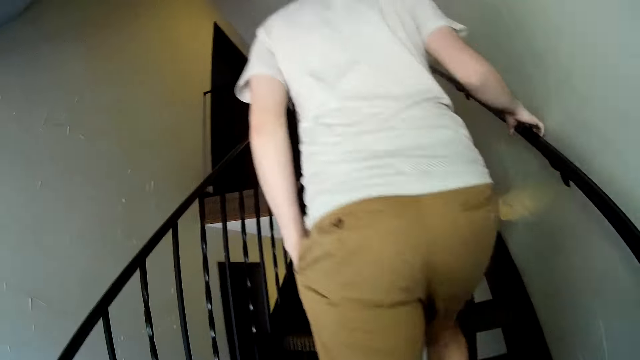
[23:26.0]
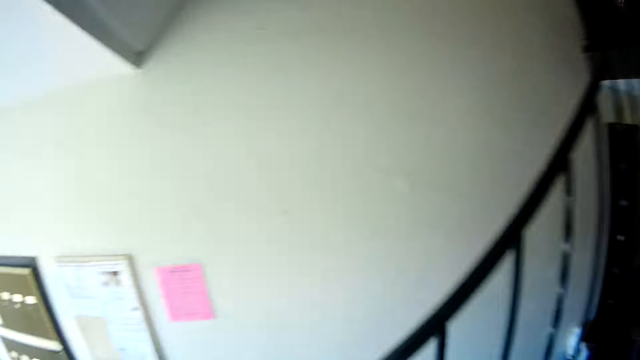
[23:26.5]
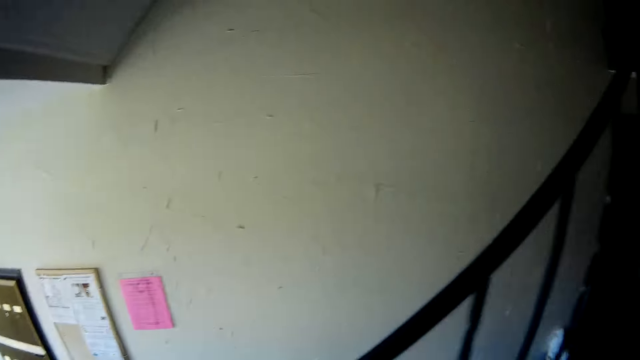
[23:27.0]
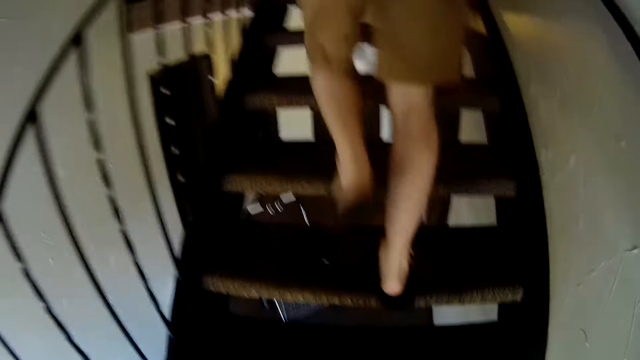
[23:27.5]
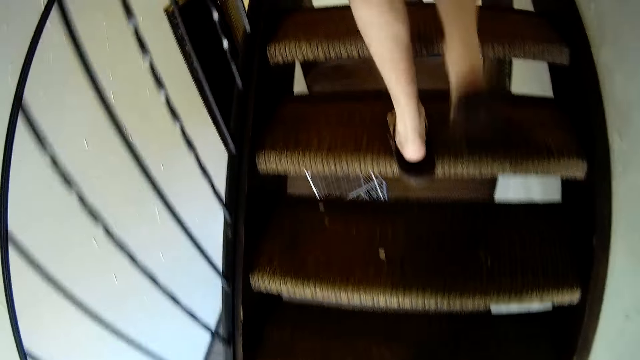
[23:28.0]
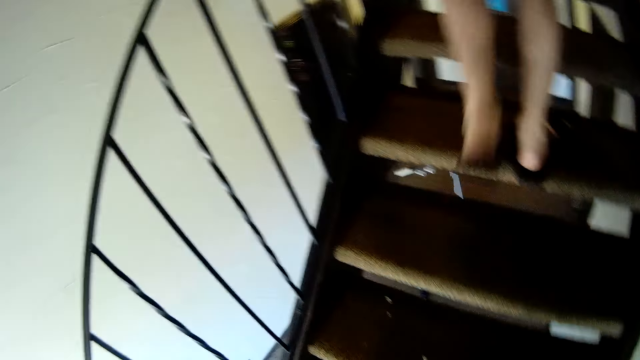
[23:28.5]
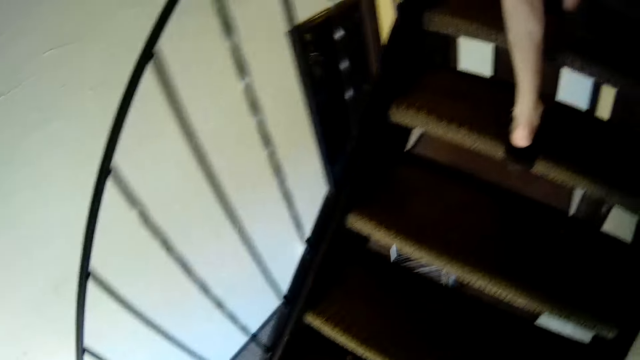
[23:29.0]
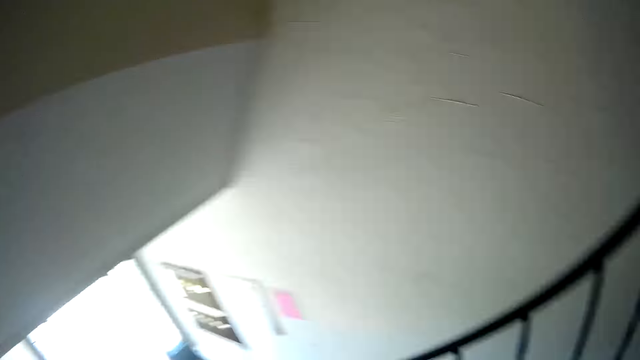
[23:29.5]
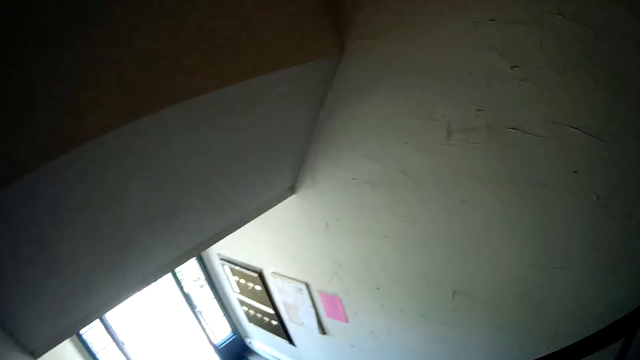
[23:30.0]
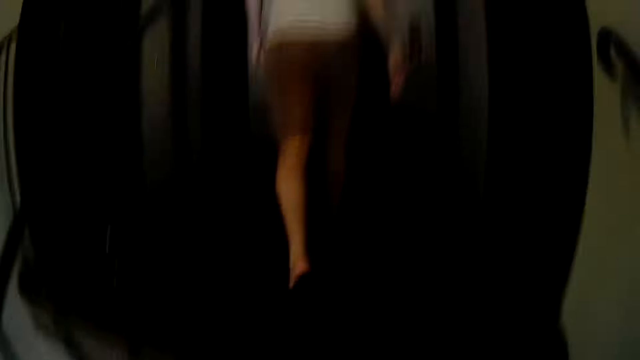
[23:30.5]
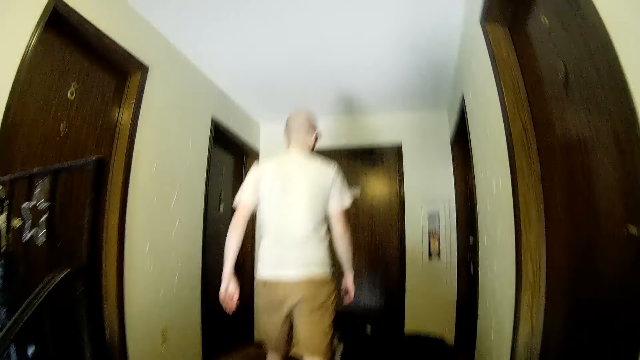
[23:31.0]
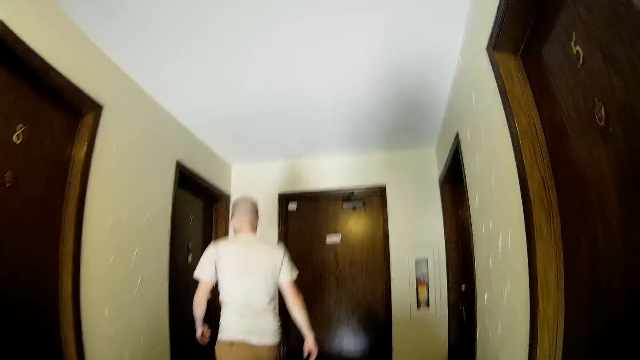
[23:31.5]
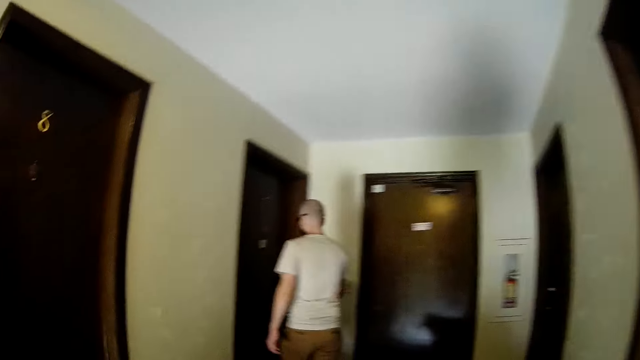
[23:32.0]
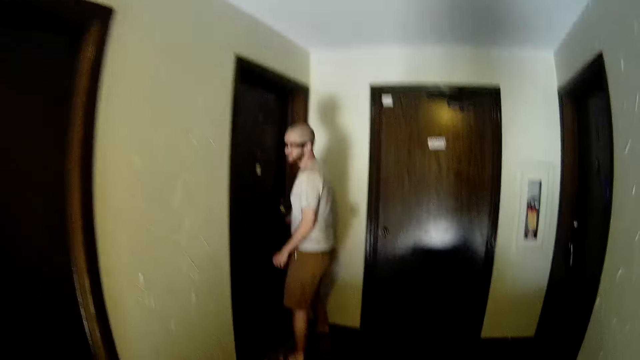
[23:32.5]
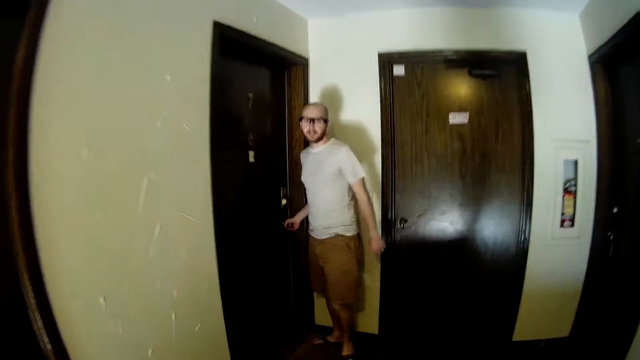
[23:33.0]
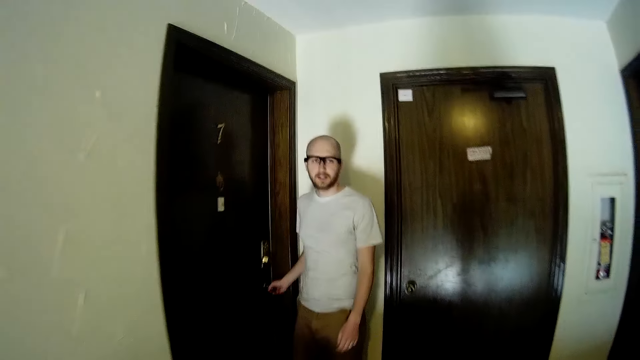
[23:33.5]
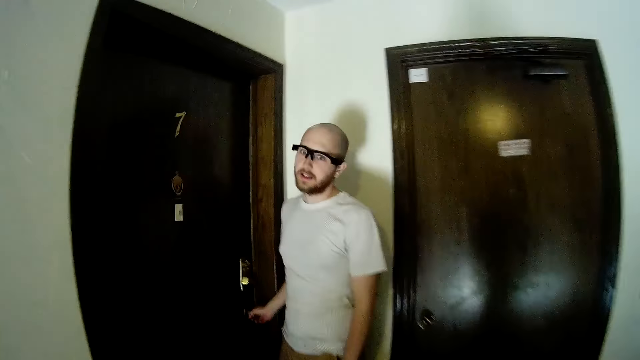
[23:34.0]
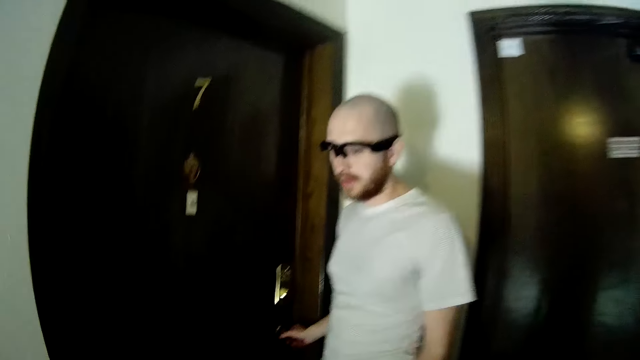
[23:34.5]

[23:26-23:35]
The man opens the room door. The camera wearer walks towards the man.

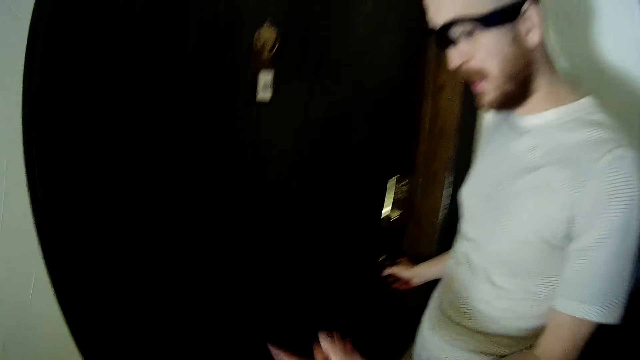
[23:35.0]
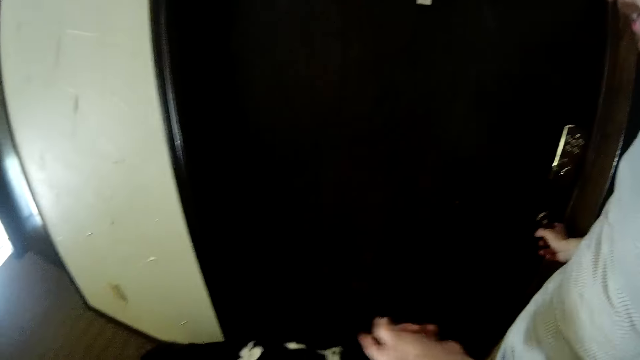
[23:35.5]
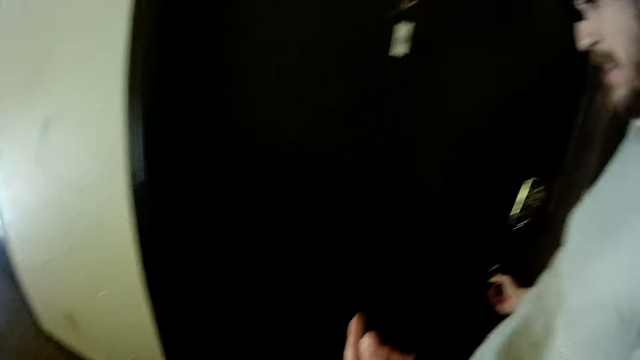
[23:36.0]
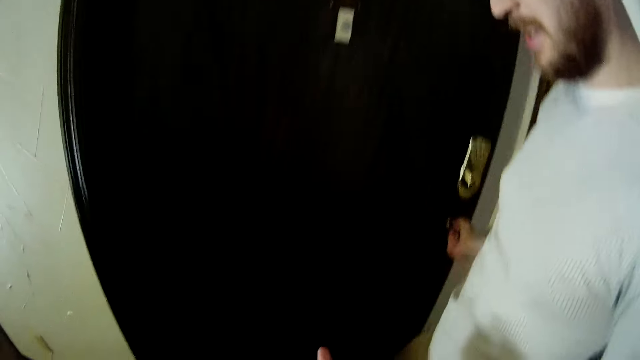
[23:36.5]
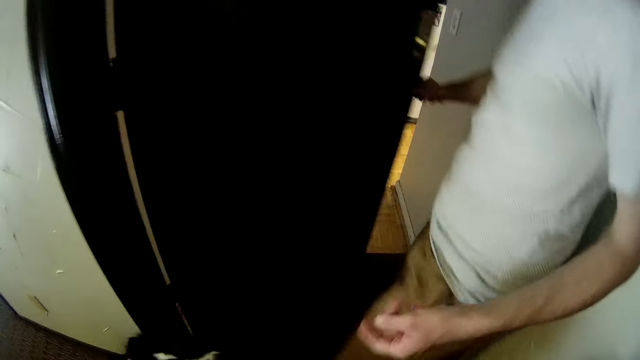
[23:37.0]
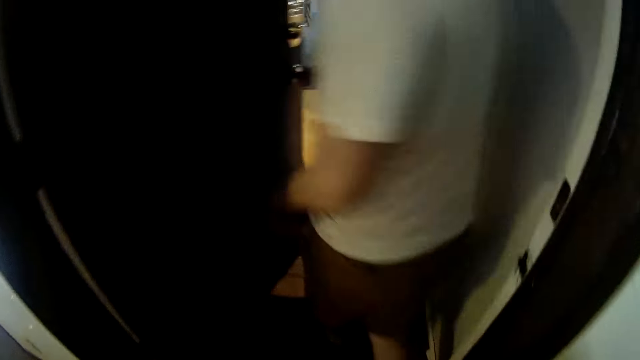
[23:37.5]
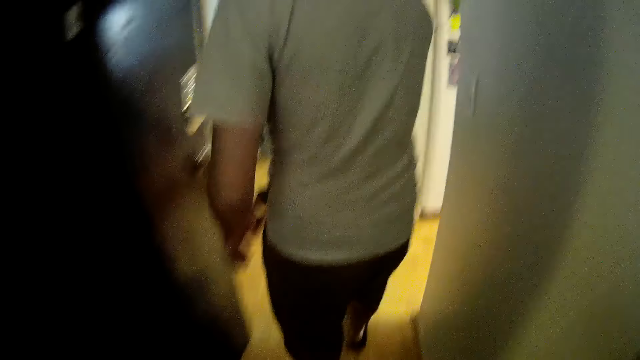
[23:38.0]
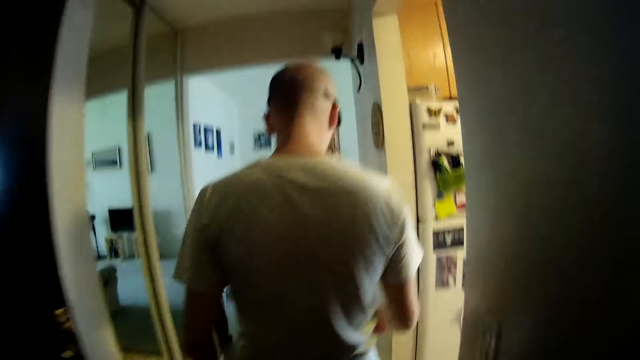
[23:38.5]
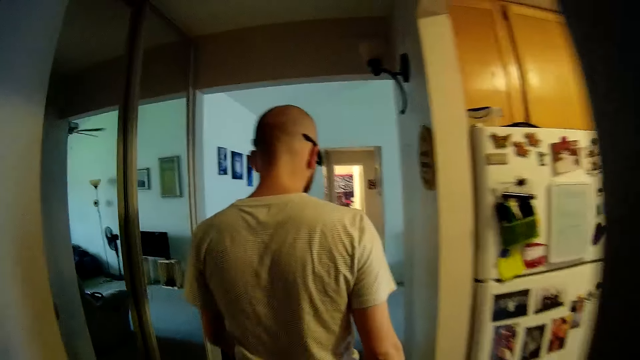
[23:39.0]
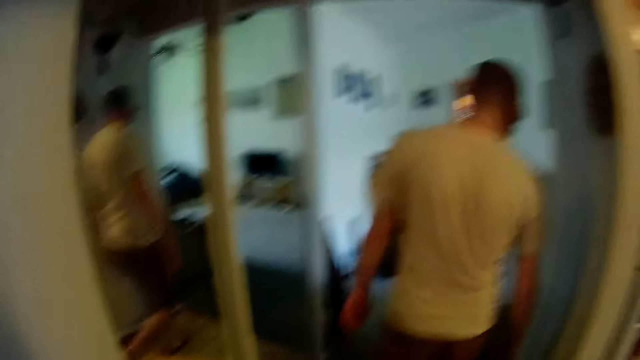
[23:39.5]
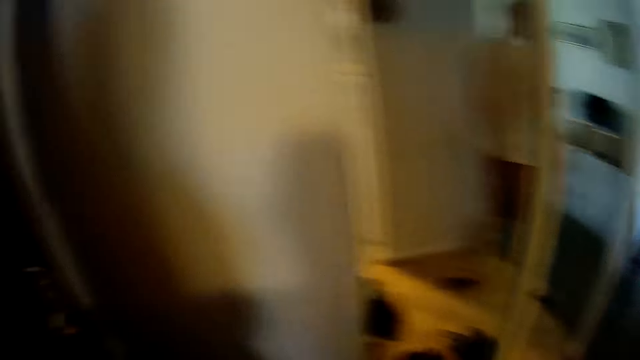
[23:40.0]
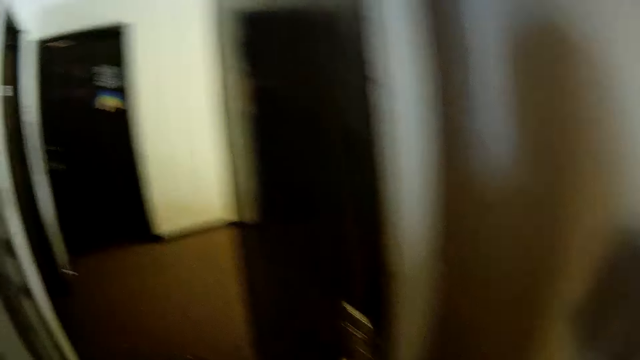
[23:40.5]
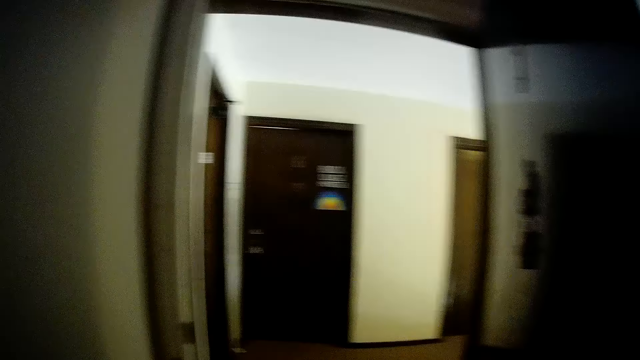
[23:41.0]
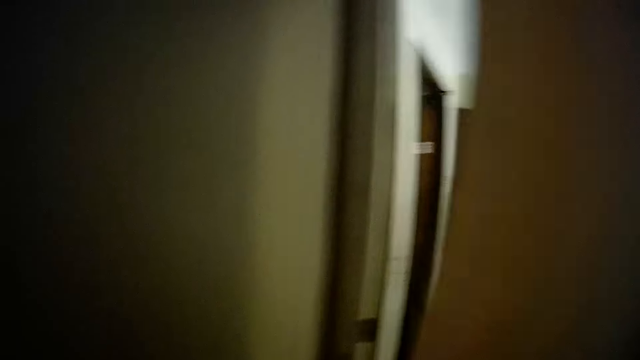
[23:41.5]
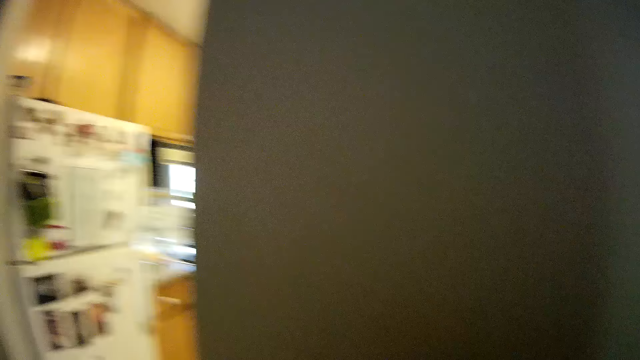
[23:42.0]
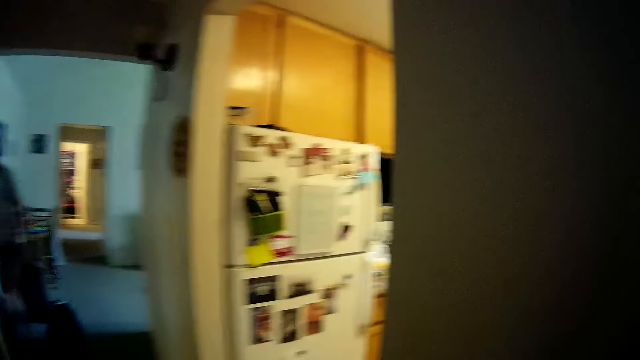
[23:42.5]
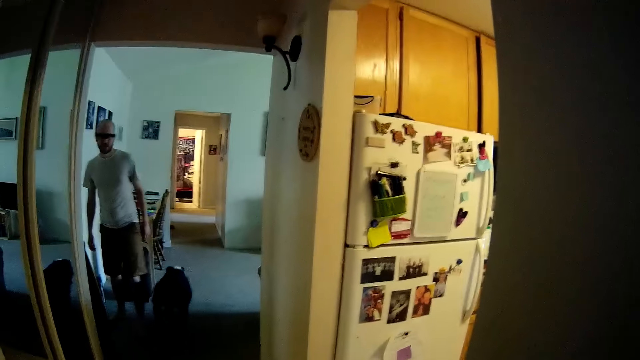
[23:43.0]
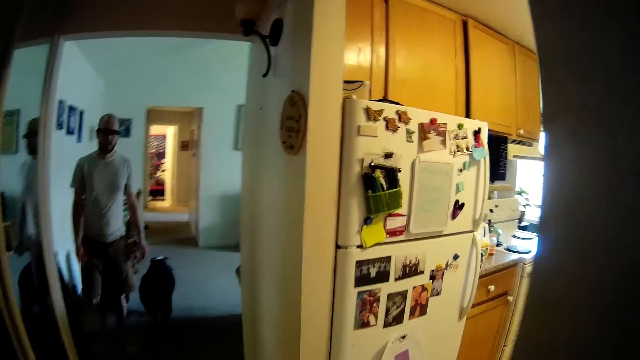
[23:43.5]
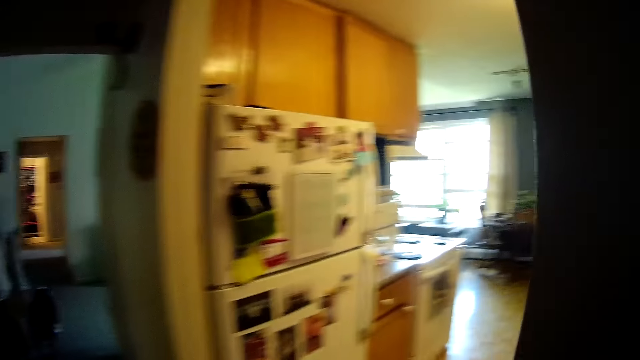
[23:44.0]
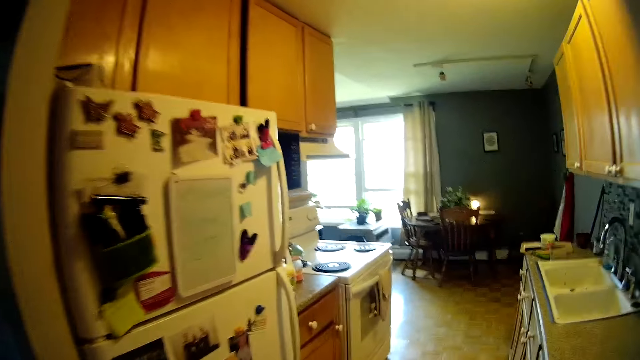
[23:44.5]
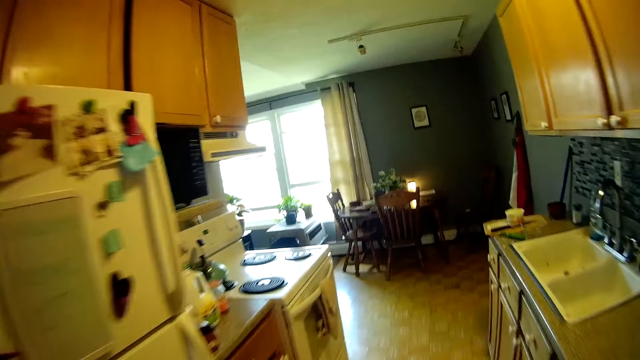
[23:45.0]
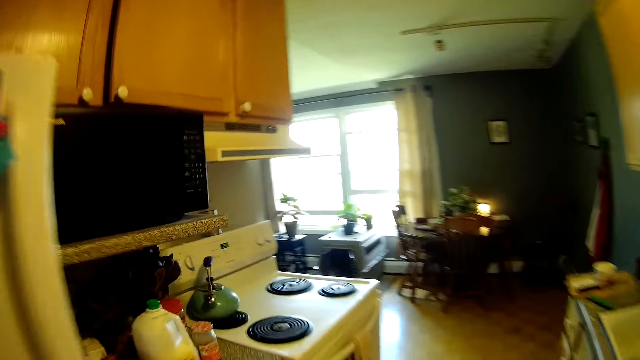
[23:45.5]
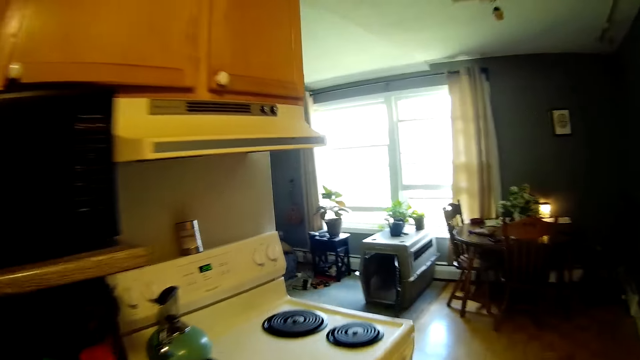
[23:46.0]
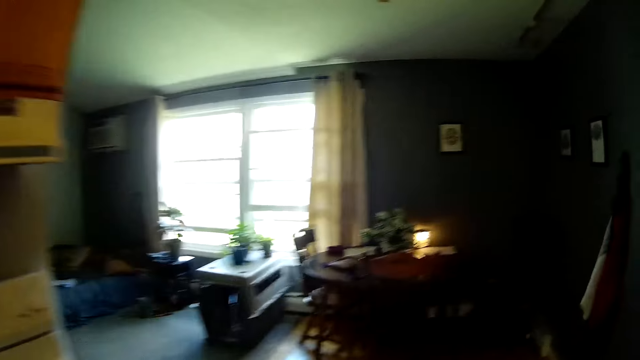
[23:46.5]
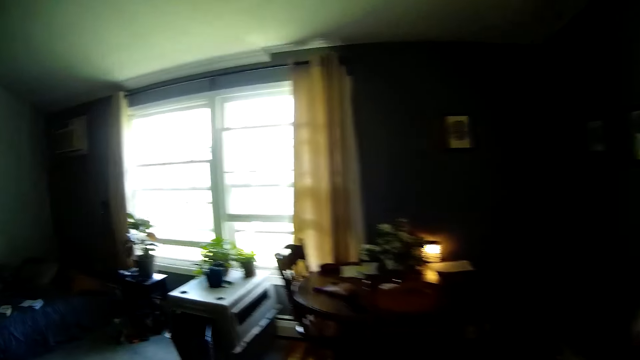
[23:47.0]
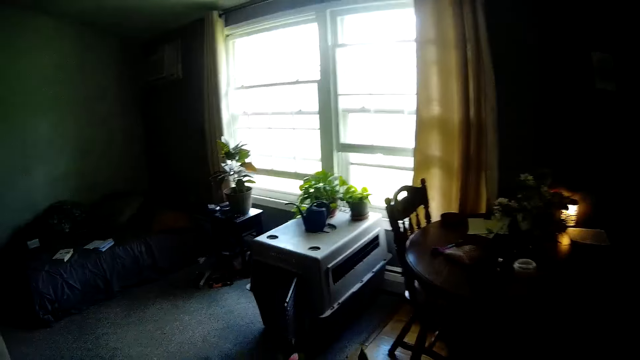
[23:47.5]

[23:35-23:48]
The man gestures and converses with the dog. The man opens a door with his right hand. The man, the dog and the camera wearer walk into the apartment. The camera wearer closes the room door with her right hand. She converses with the man. The man walks back towards the camera wearer. The camera wearer converses with the man on her way inside the kitchen. She walks into the kitchen.
